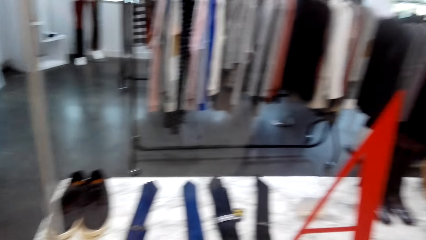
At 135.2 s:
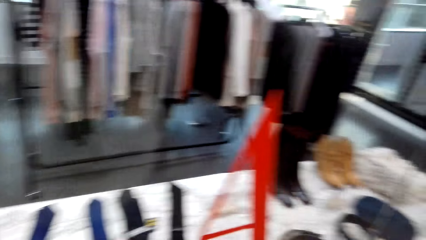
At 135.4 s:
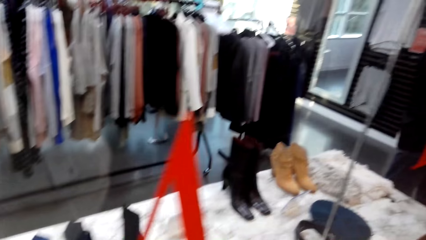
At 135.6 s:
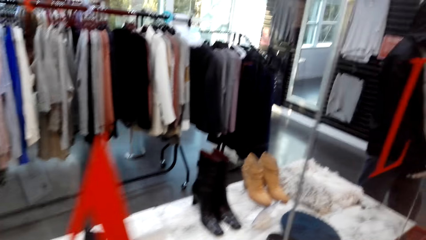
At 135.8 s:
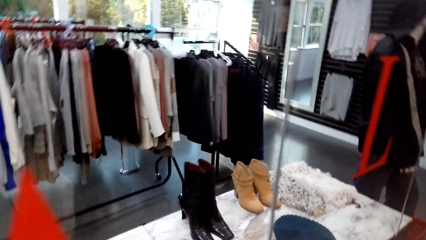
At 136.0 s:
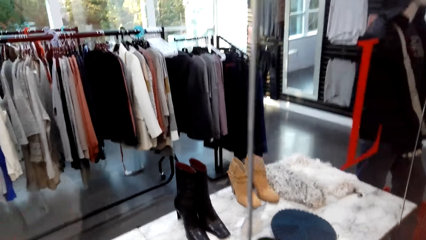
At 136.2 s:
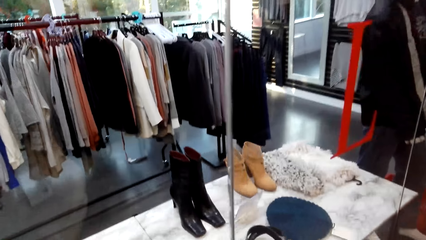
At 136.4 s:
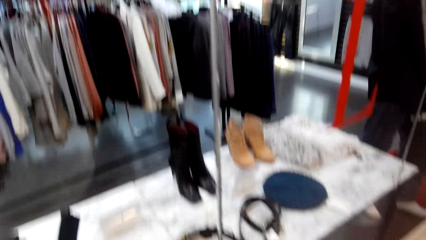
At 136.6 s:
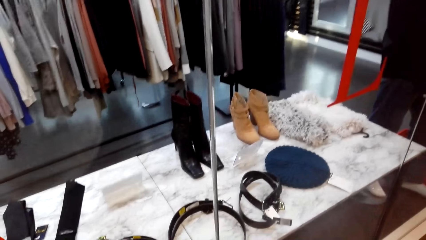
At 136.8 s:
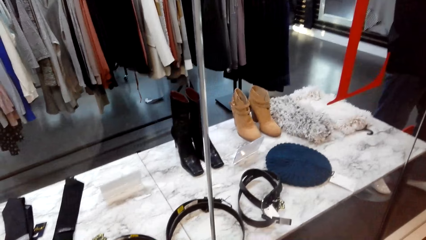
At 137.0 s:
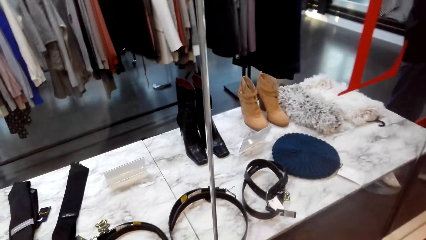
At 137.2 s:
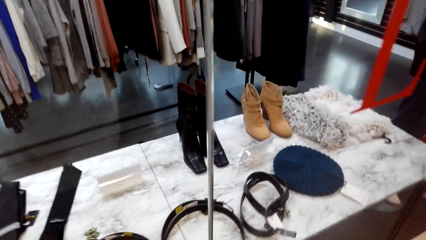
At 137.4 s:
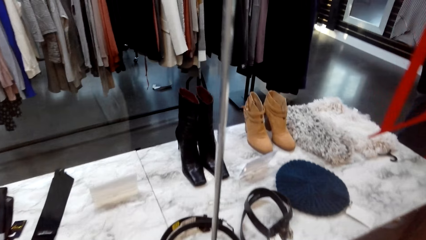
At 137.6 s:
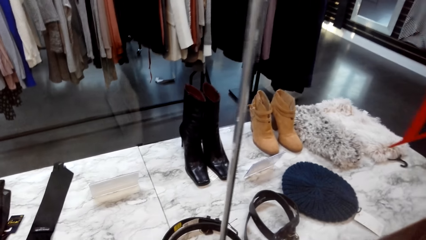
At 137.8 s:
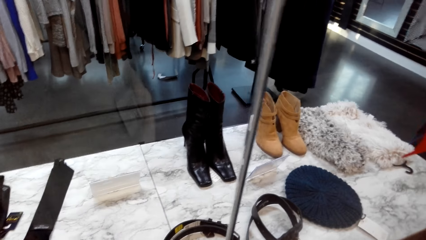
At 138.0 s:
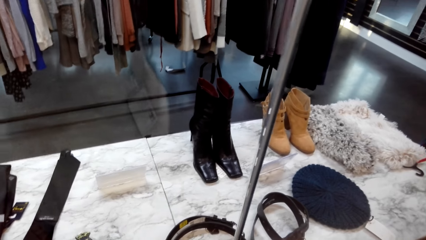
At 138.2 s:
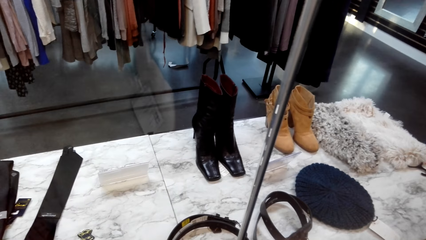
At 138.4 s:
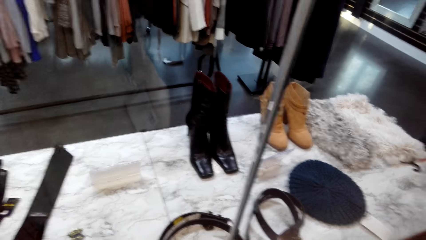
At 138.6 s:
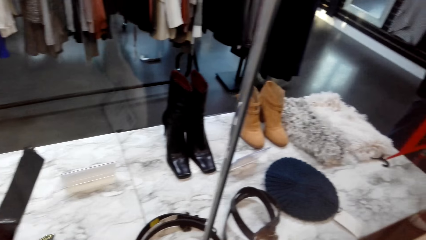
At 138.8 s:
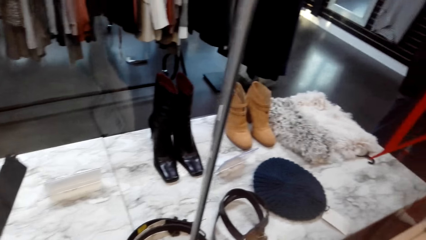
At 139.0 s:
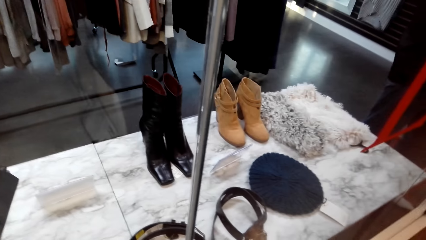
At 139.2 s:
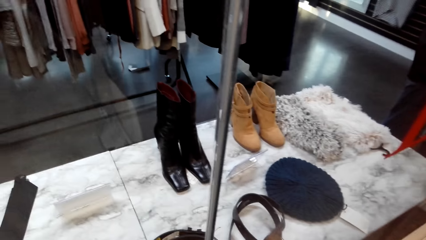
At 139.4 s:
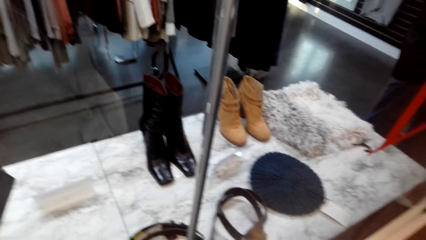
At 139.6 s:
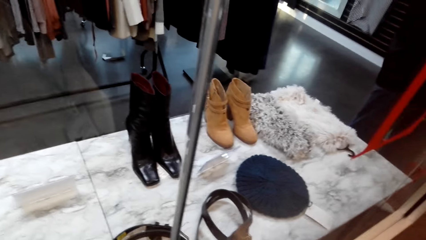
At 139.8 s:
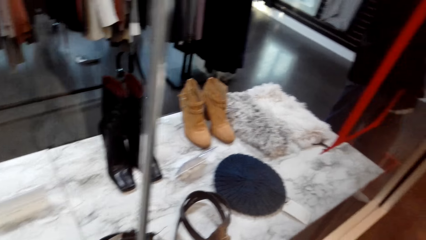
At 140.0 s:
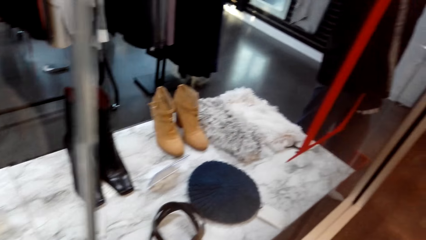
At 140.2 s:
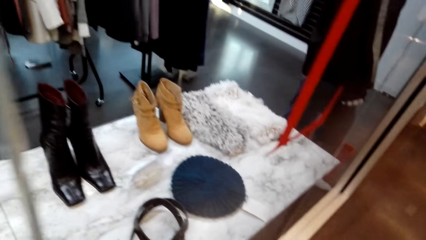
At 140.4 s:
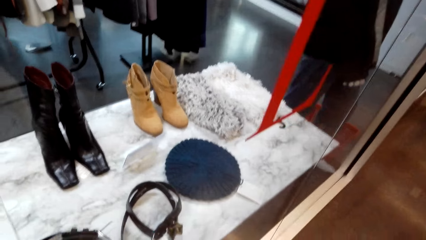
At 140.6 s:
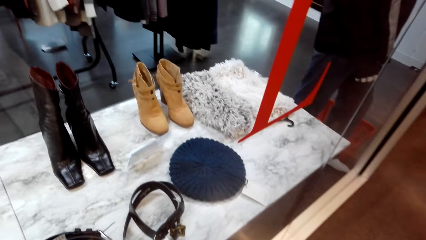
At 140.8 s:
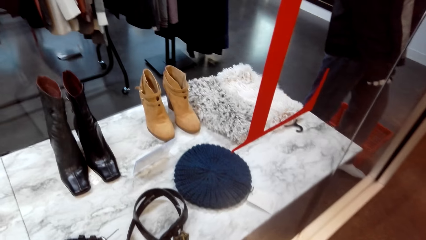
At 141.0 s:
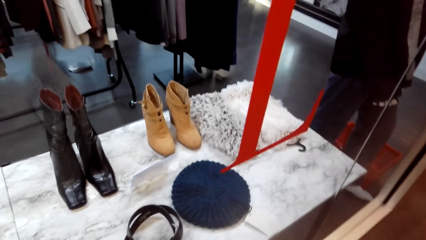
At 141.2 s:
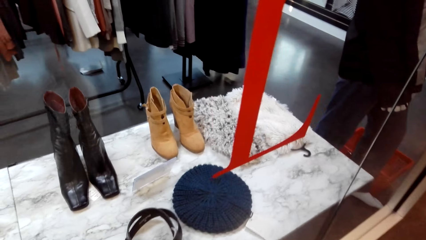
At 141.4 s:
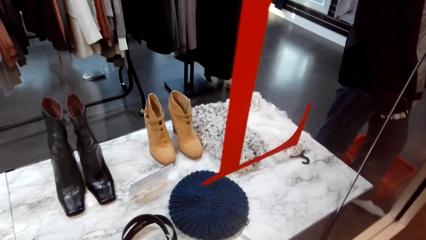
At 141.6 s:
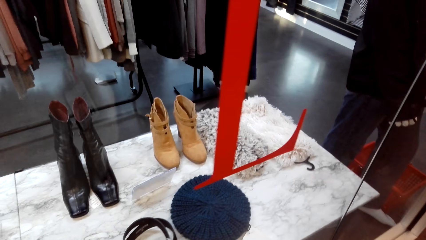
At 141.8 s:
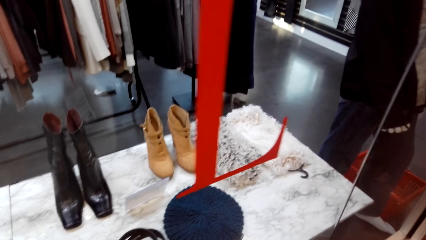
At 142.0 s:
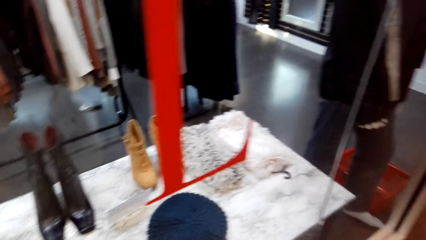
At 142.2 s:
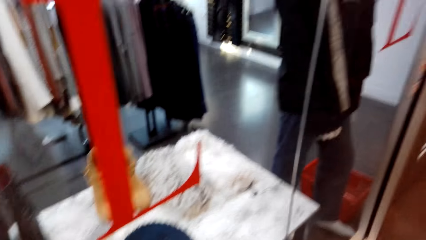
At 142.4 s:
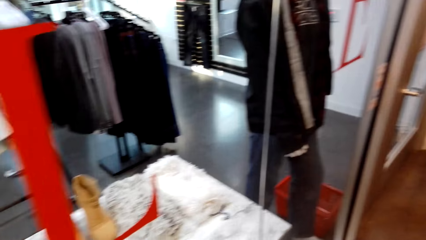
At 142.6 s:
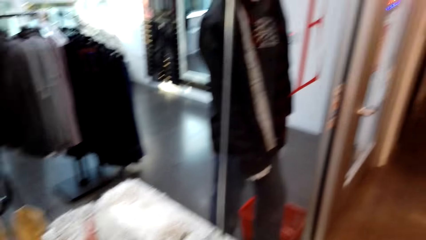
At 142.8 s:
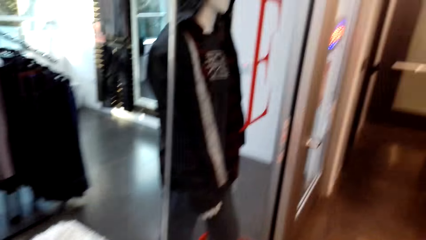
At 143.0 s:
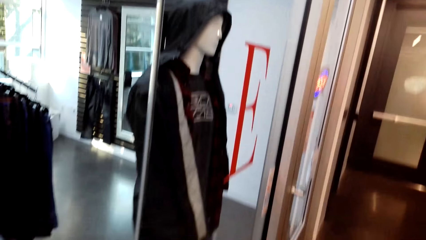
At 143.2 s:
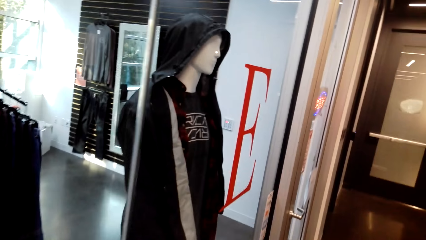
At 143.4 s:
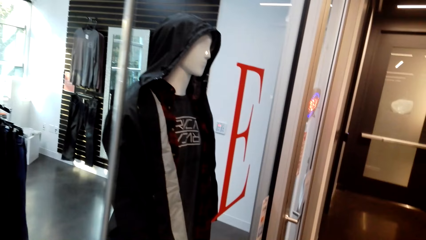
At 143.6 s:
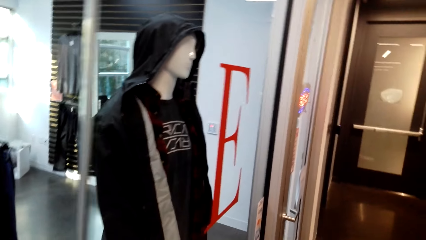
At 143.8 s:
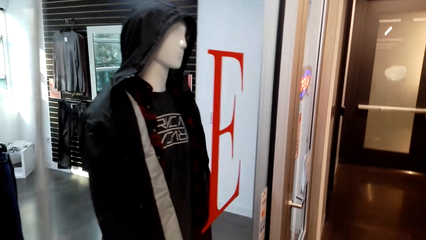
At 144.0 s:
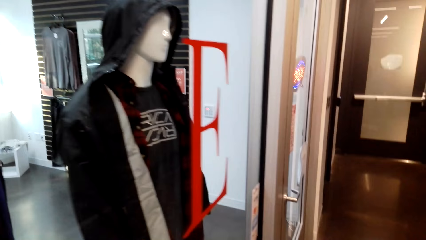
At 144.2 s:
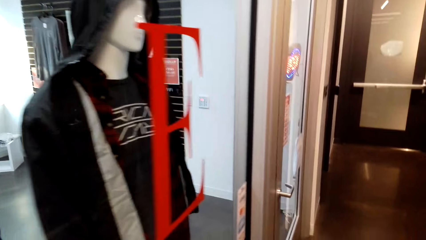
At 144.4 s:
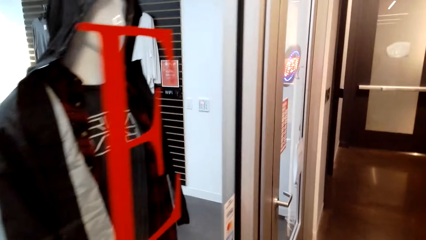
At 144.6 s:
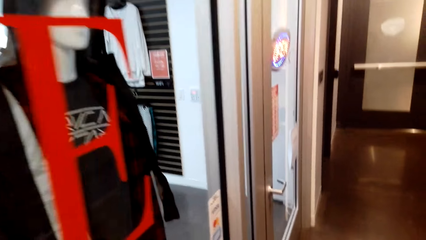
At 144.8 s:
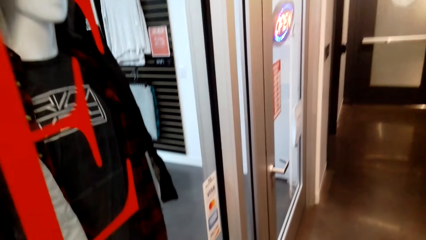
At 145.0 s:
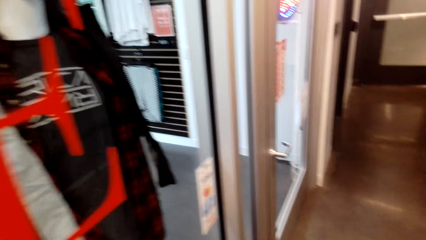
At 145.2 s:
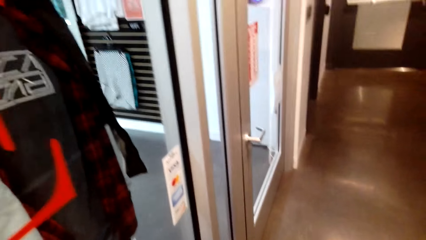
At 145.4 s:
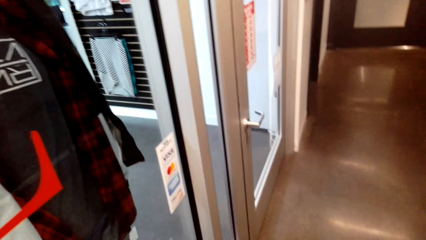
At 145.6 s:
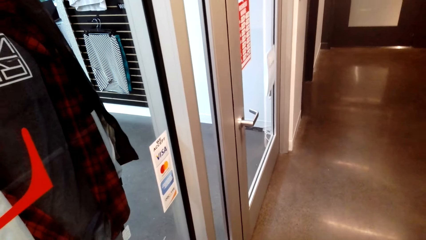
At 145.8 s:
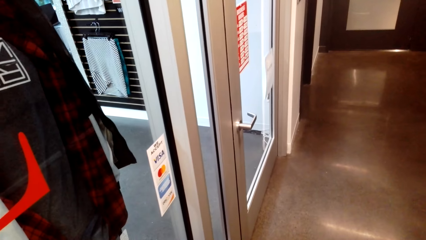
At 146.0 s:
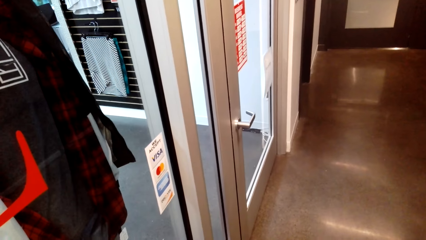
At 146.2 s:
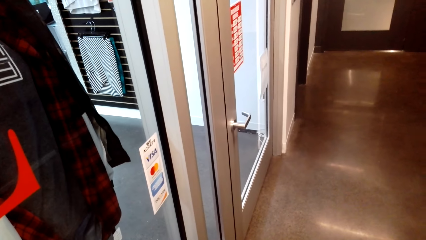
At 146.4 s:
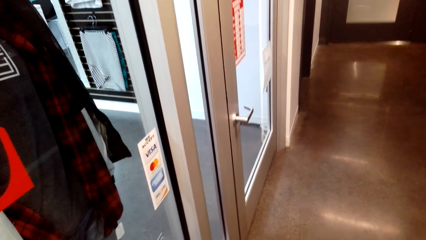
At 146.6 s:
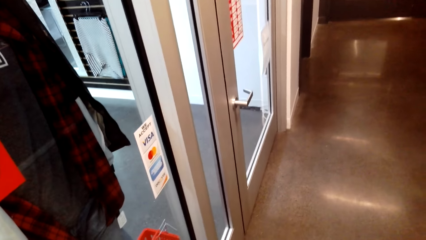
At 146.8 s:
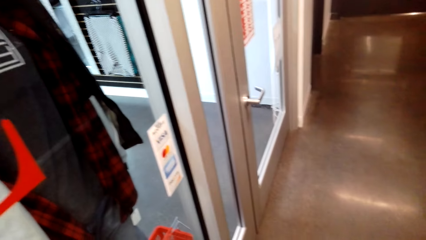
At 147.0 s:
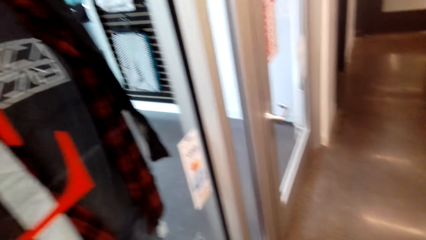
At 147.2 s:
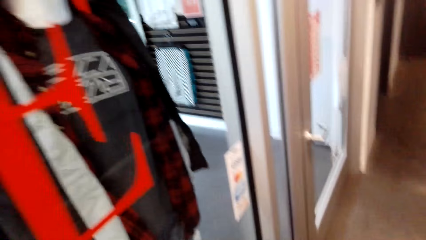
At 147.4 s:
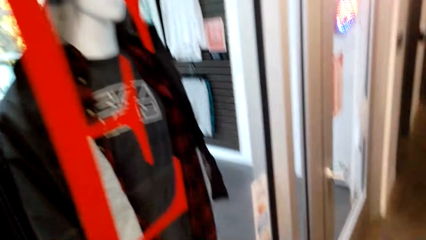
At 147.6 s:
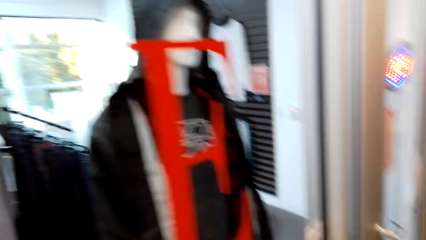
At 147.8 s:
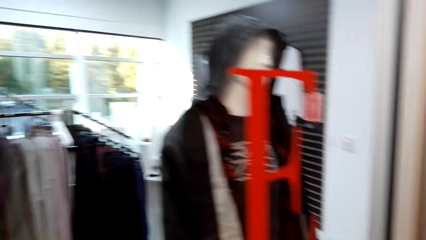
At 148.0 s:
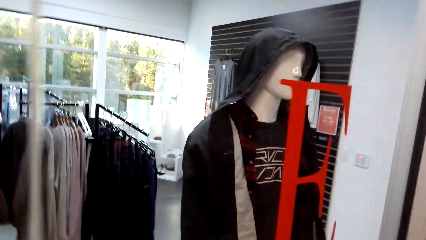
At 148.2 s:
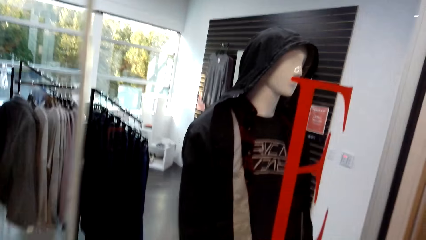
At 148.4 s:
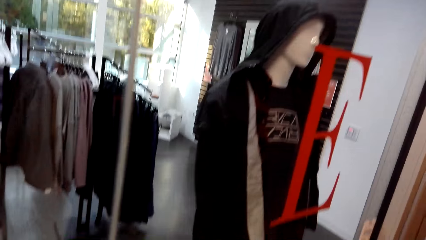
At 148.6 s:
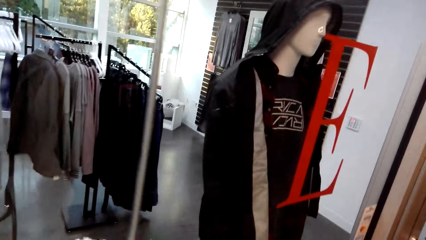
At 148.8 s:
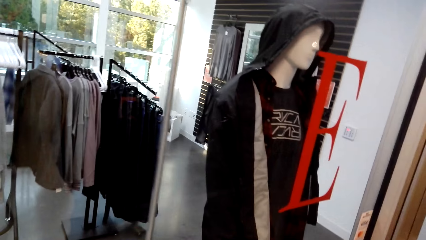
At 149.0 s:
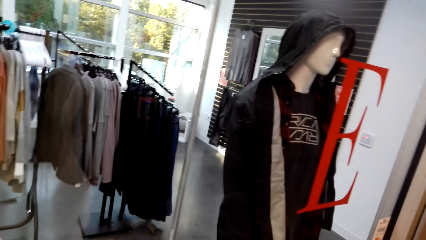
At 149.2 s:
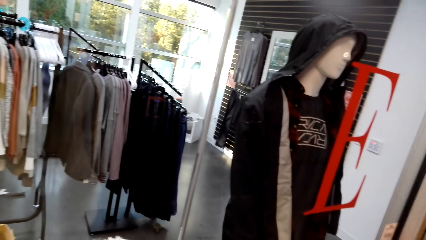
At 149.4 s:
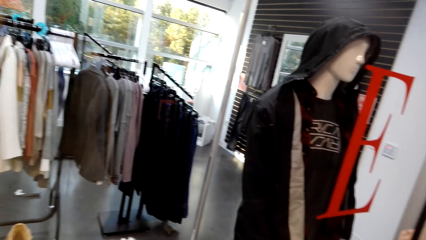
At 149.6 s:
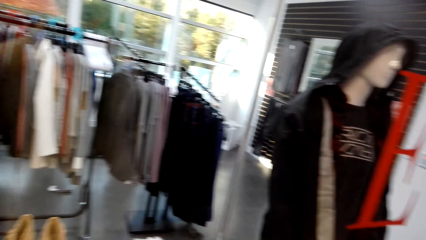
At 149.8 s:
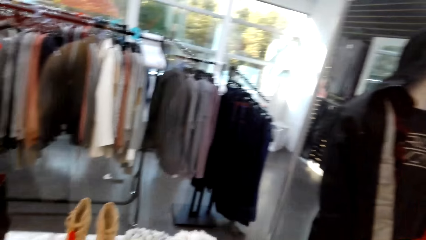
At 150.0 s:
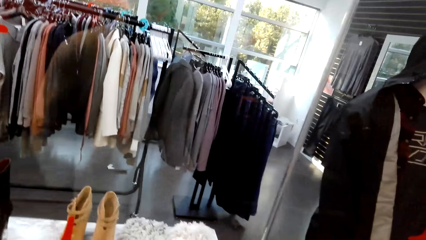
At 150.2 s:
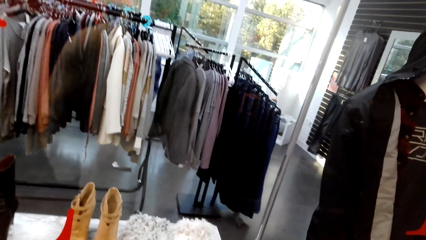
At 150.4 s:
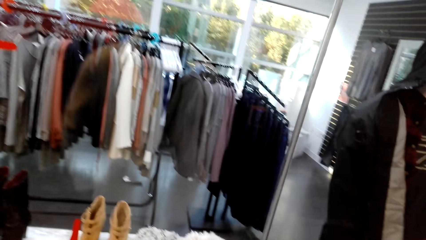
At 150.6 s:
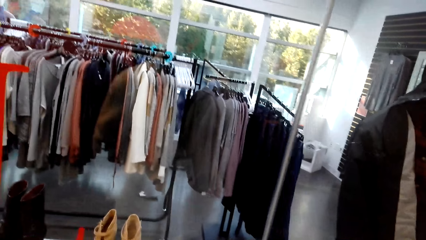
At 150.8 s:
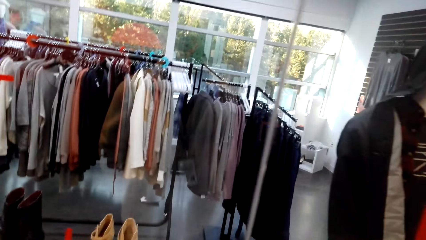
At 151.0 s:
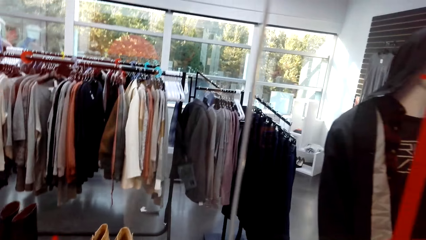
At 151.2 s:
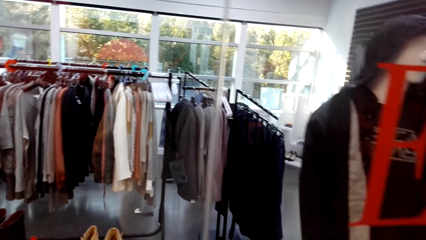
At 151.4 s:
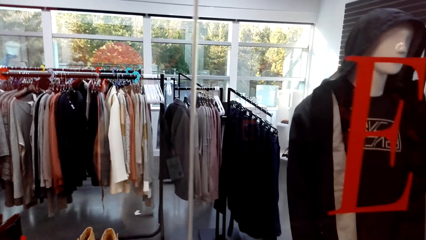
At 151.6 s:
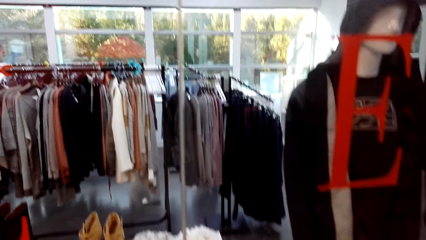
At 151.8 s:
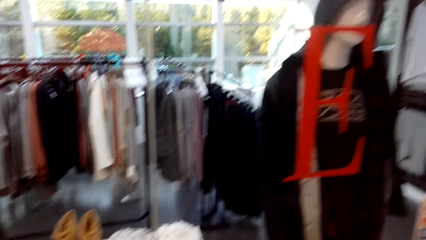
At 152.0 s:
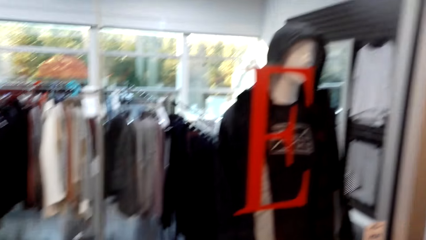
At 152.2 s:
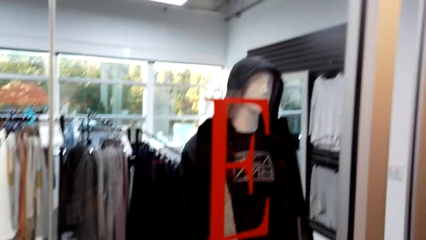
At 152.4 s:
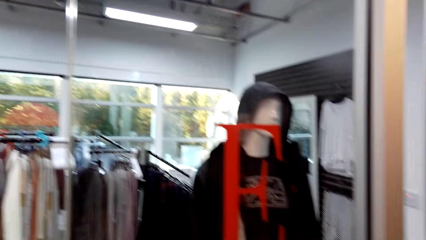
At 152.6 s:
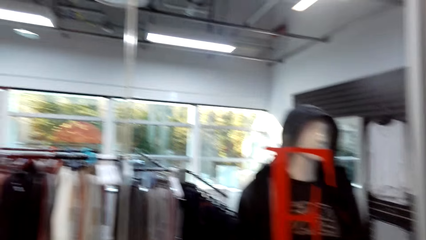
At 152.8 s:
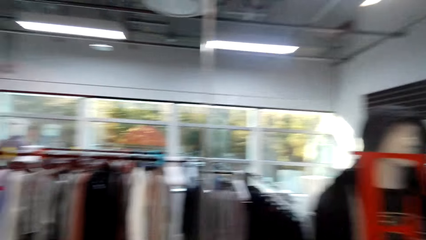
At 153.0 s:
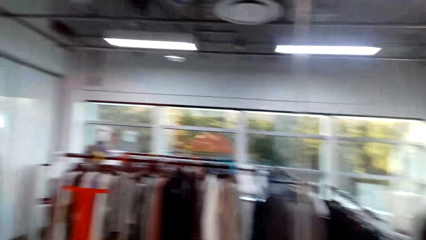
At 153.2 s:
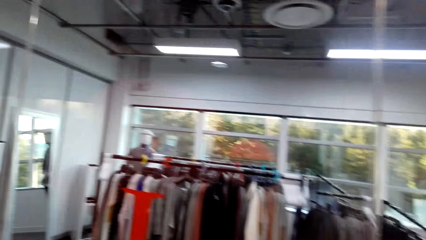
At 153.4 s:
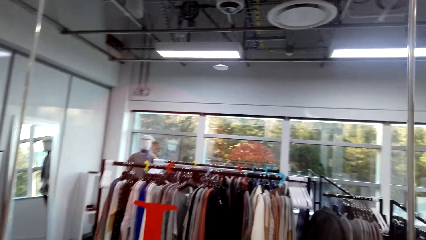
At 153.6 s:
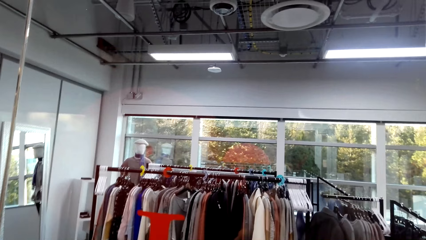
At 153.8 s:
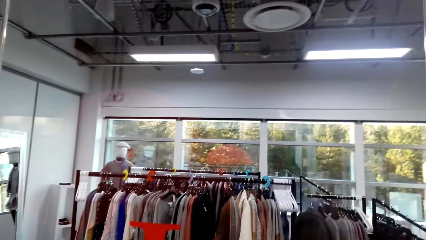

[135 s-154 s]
The camera wearer does window shopping repeatedly.
